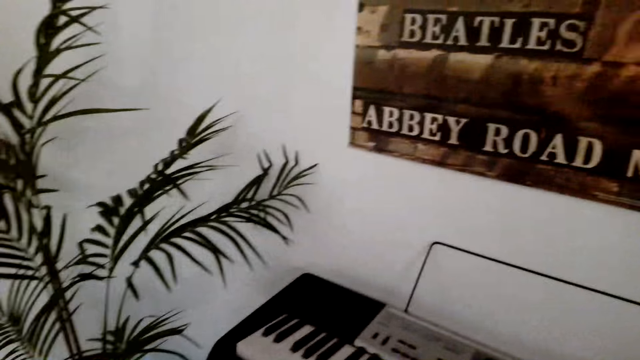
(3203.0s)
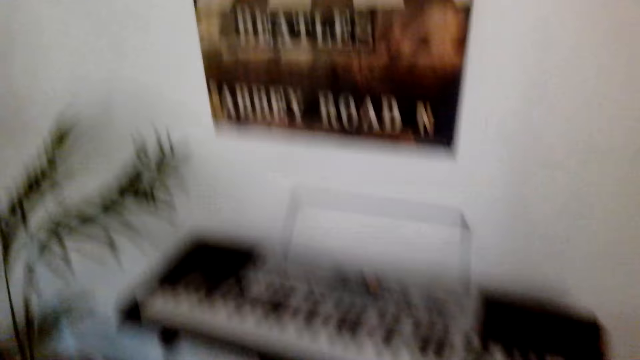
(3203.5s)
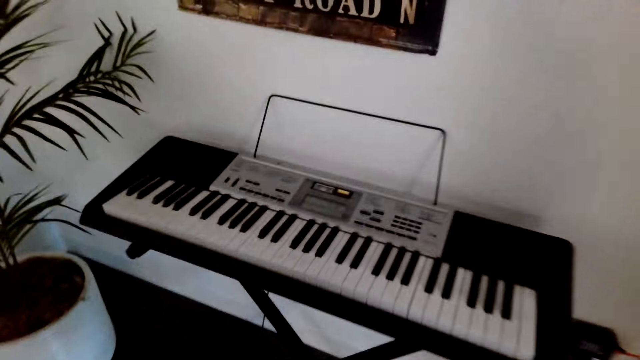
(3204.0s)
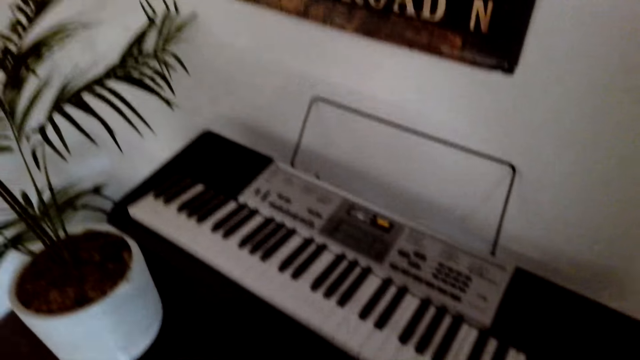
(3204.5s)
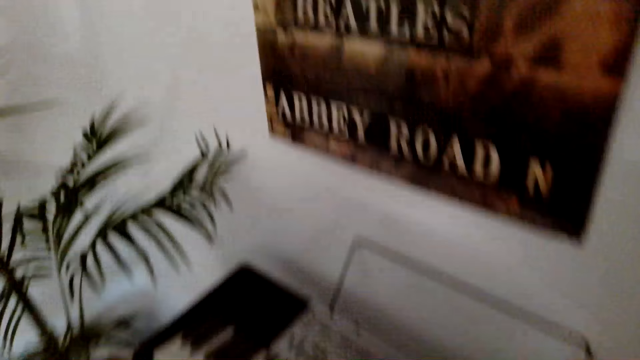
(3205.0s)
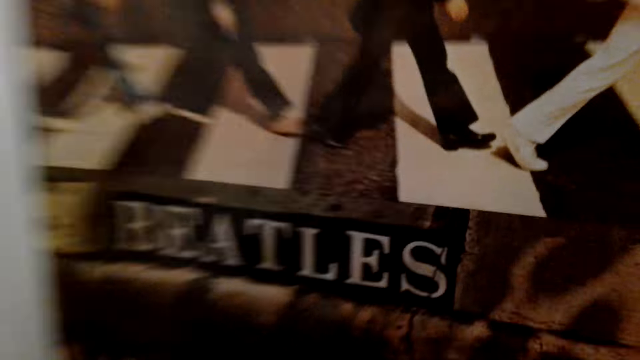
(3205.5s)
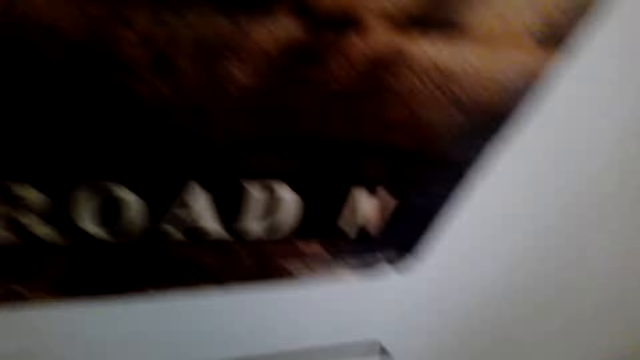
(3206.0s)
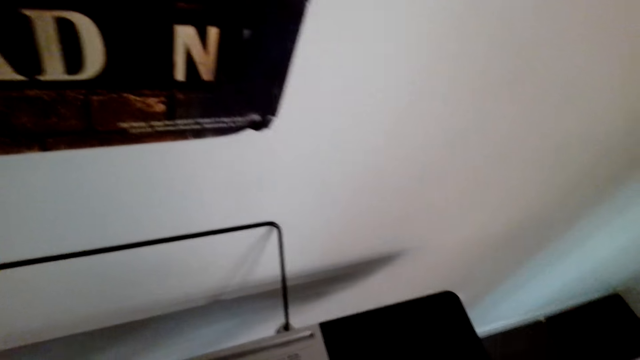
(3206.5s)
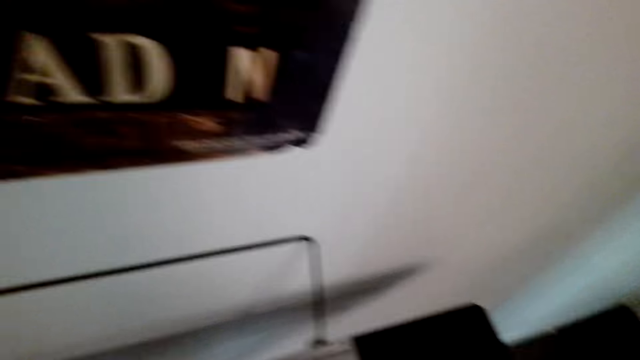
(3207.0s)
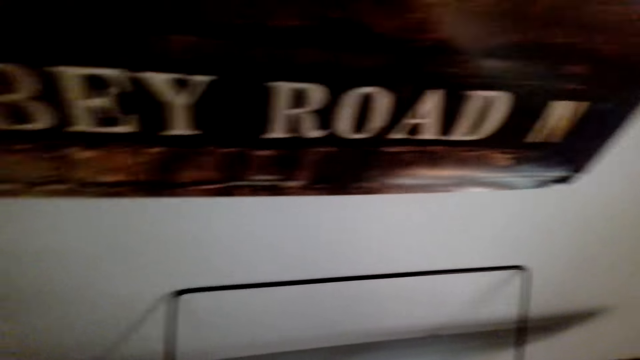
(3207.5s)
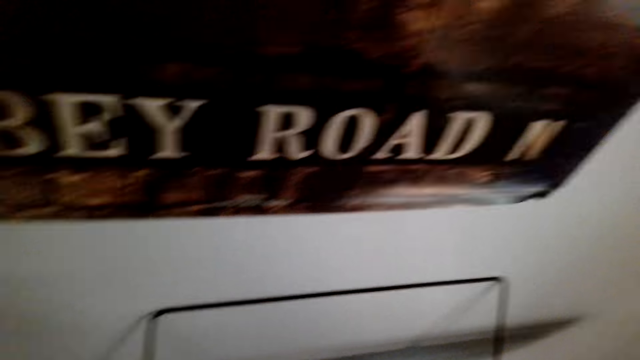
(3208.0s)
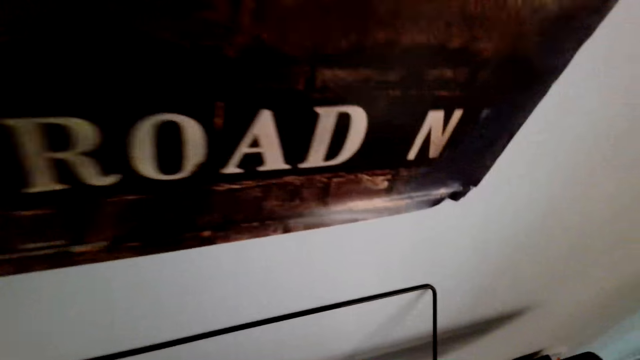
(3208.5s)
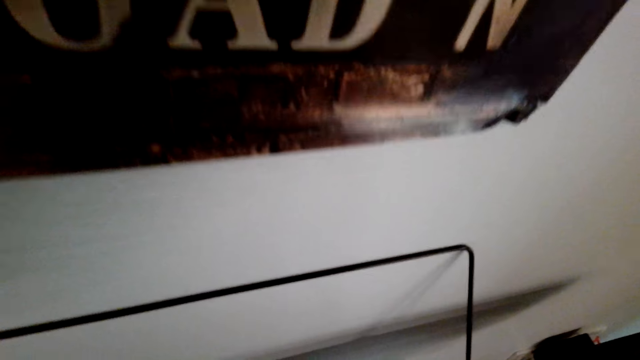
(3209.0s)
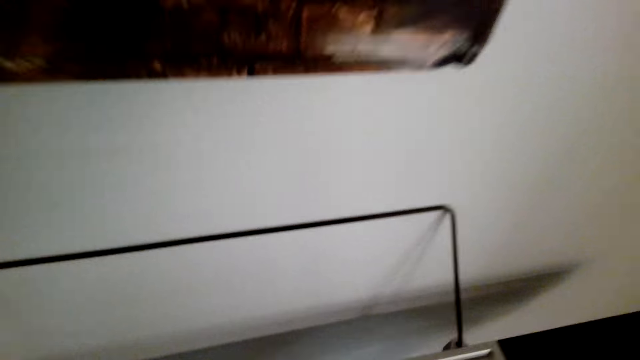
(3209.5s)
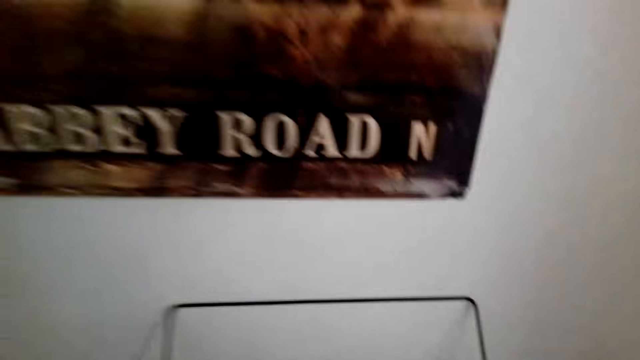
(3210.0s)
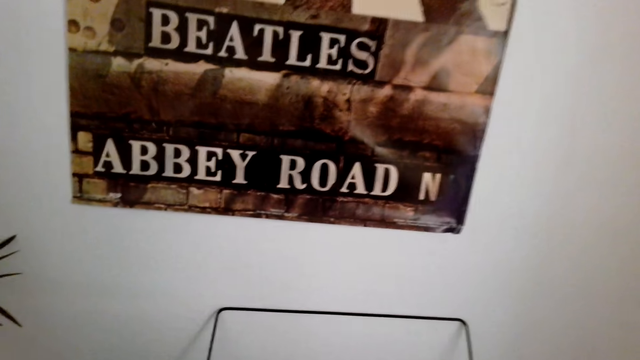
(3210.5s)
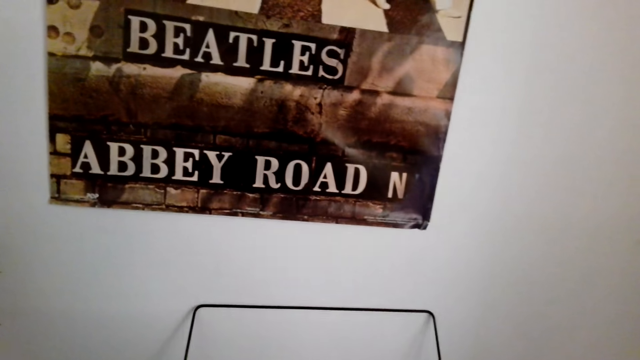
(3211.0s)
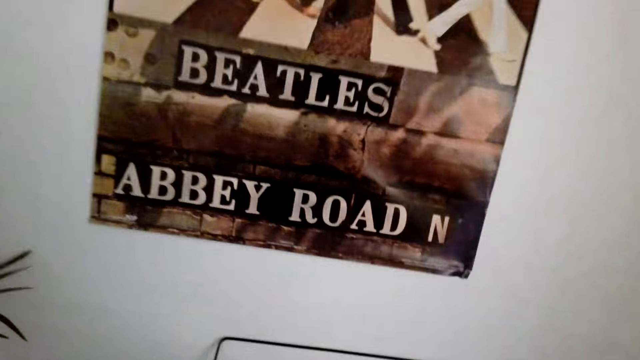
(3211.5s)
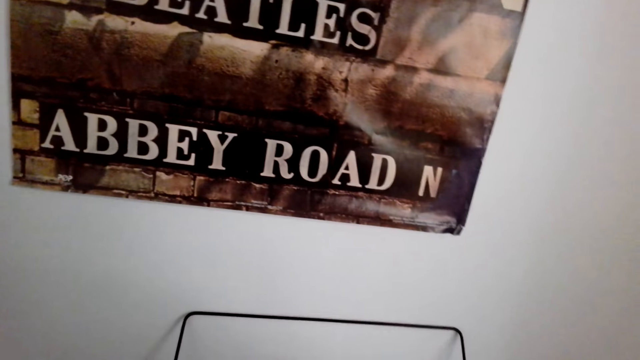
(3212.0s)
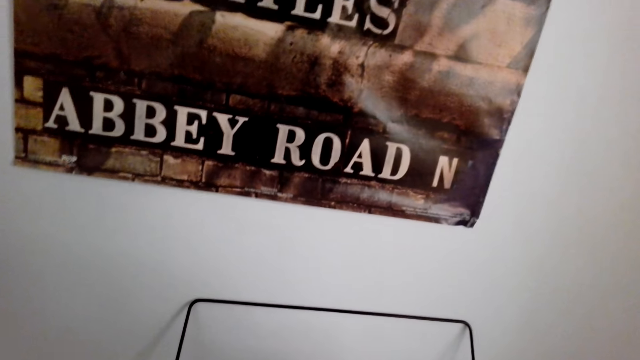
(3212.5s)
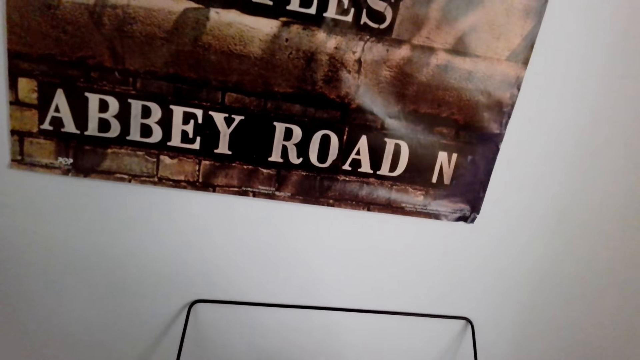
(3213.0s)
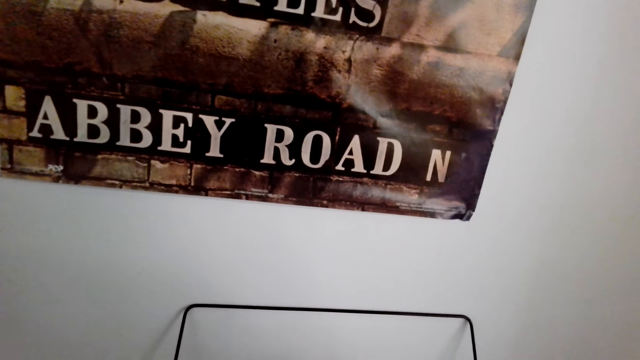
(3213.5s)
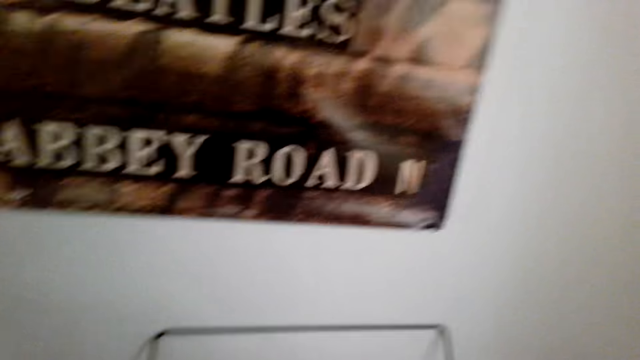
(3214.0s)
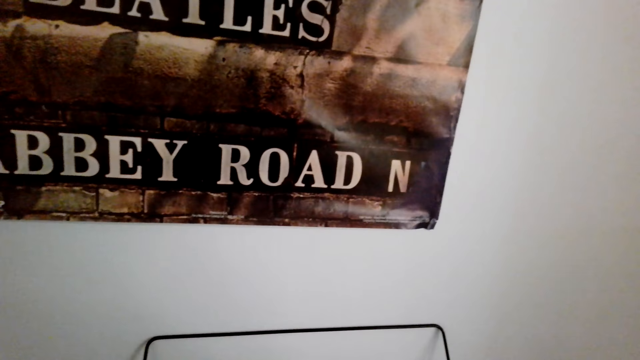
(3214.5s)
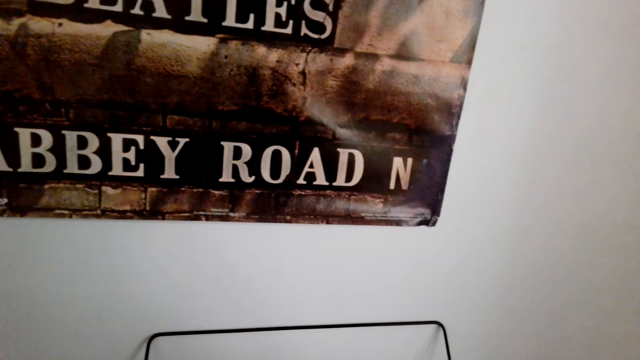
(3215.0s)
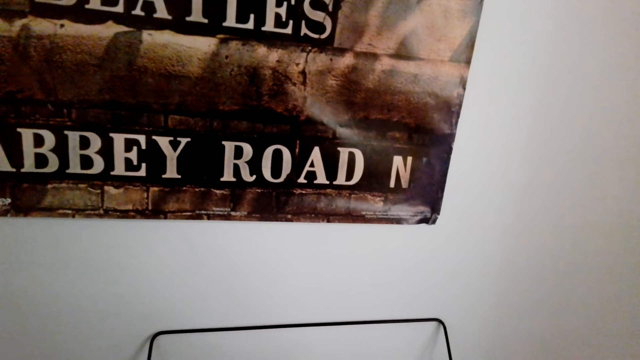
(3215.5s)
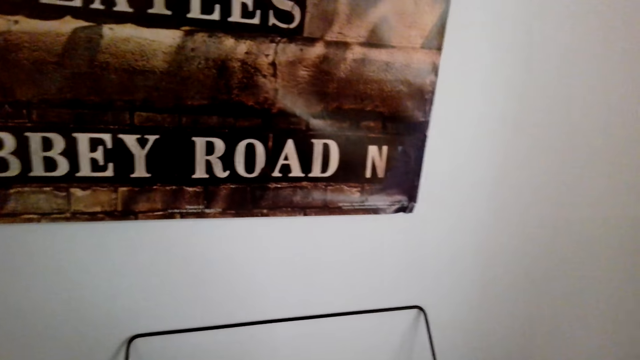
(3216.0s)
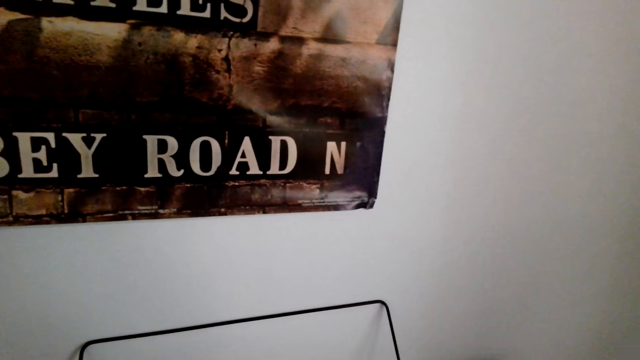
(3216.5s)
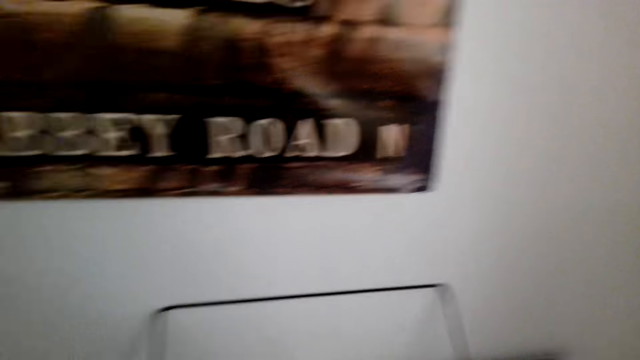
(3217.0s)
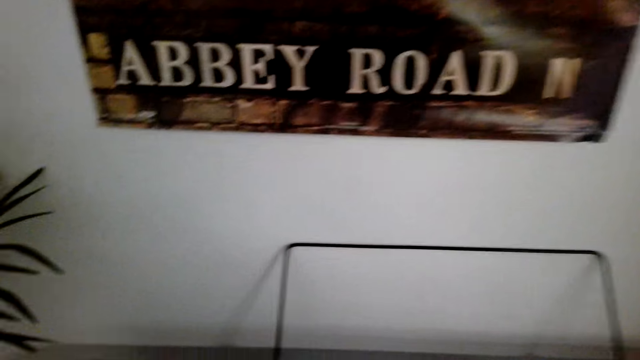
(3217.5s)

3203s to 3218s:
The camera wearer looks around. They sit down. They look around. They look around.

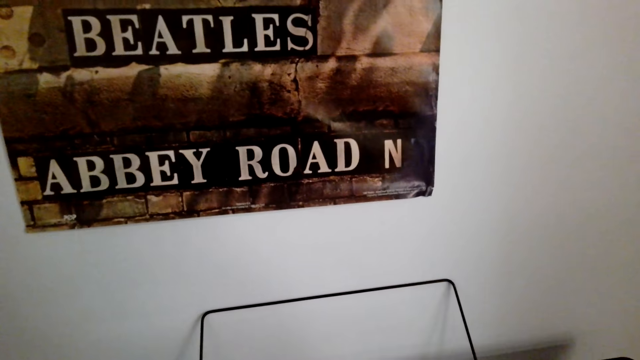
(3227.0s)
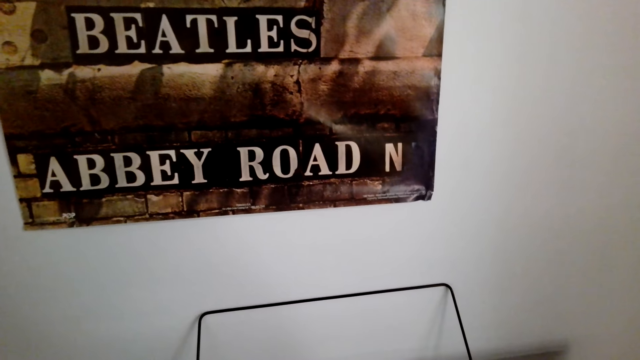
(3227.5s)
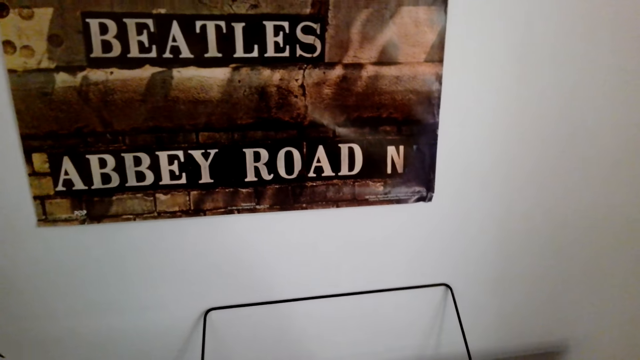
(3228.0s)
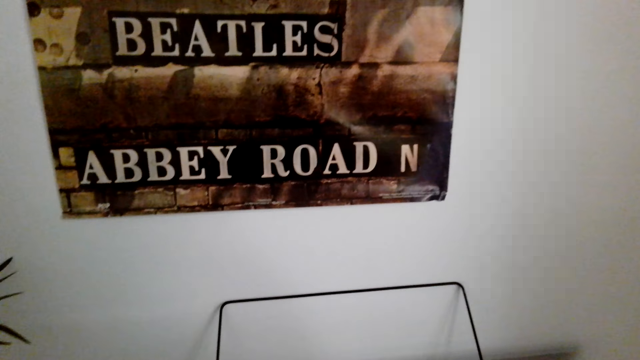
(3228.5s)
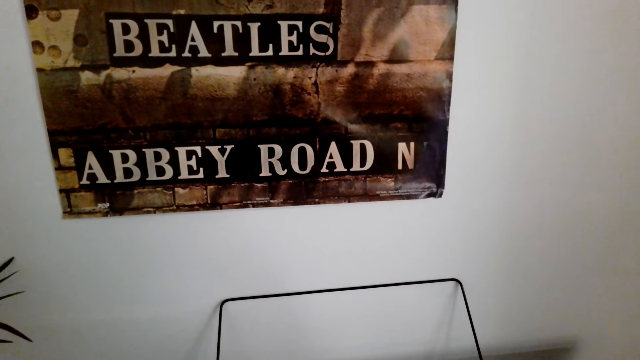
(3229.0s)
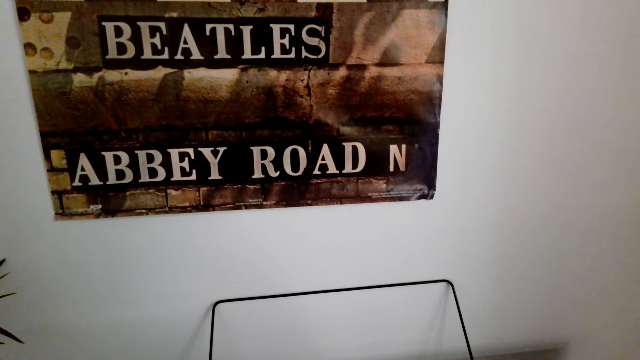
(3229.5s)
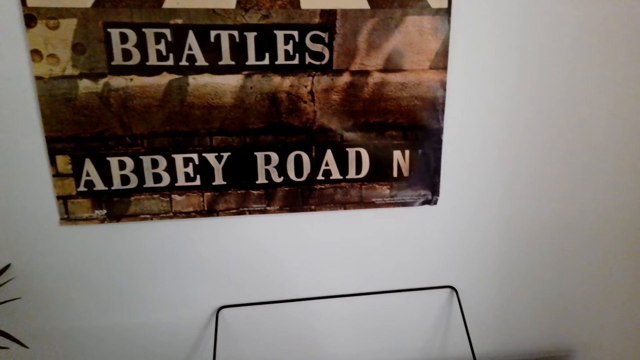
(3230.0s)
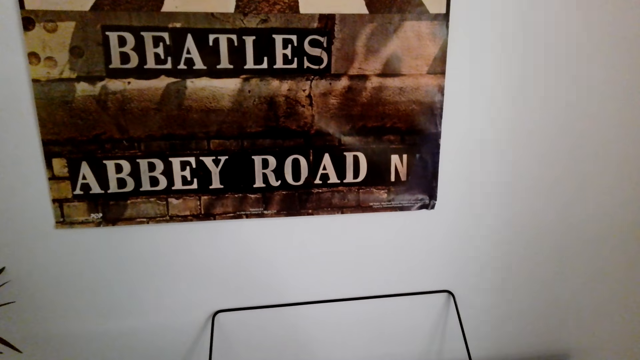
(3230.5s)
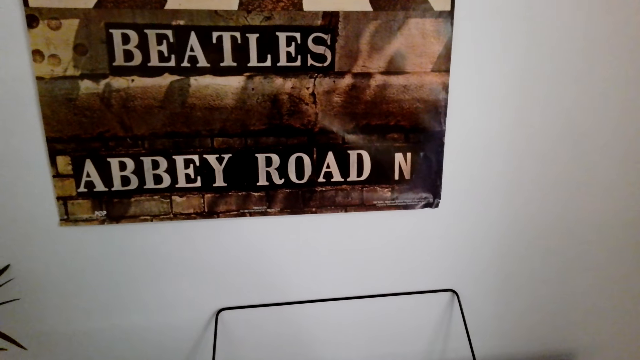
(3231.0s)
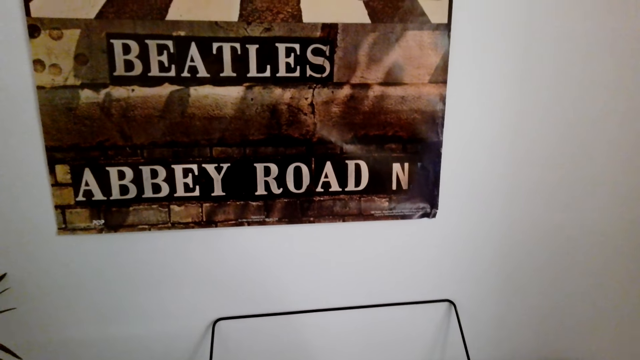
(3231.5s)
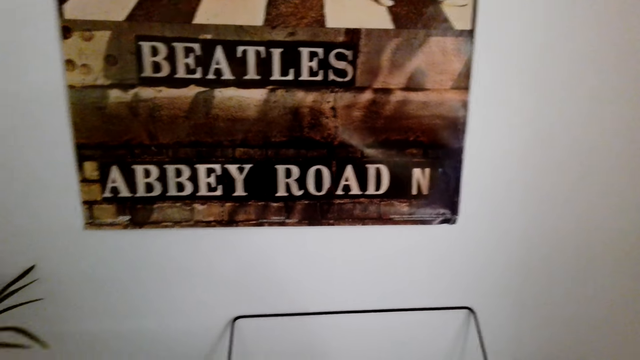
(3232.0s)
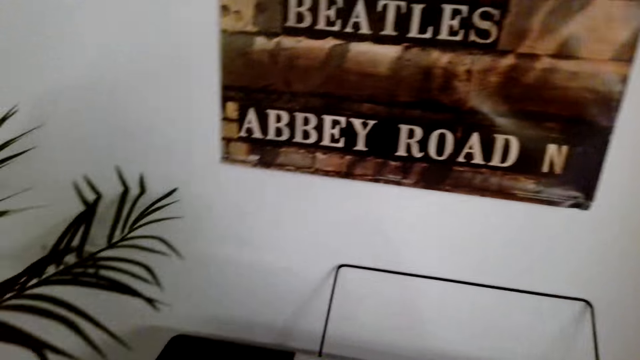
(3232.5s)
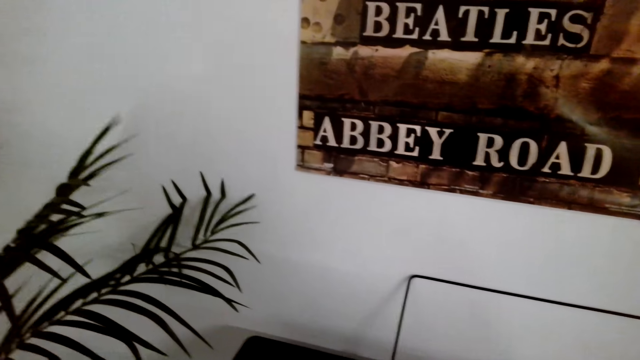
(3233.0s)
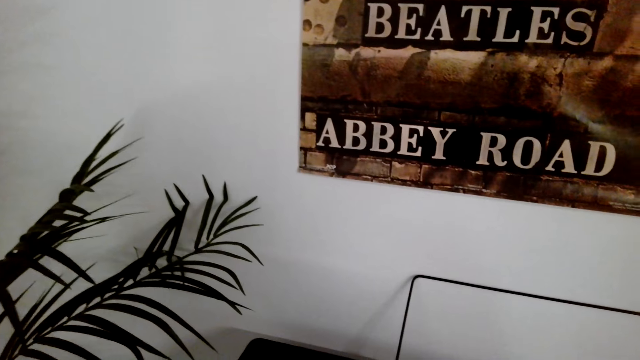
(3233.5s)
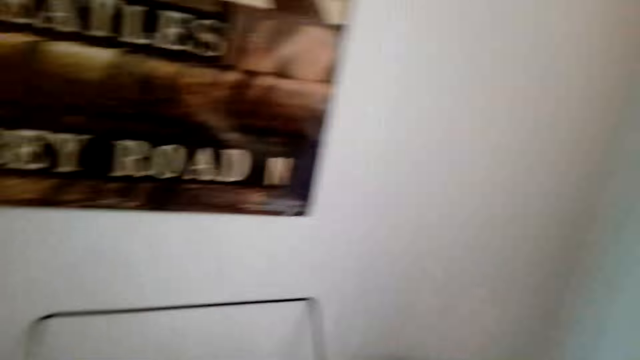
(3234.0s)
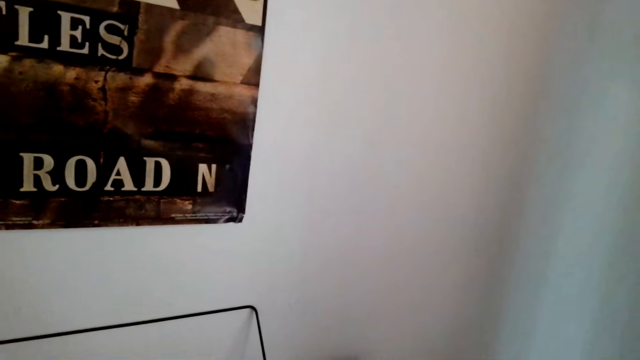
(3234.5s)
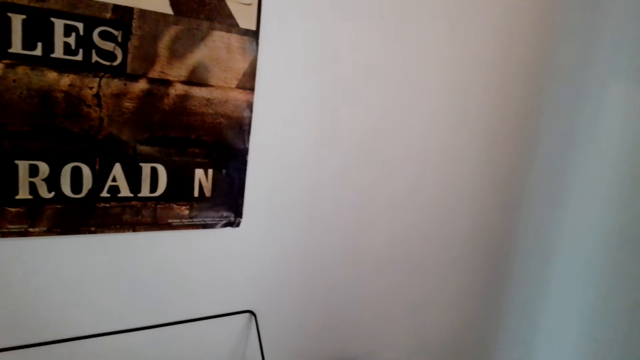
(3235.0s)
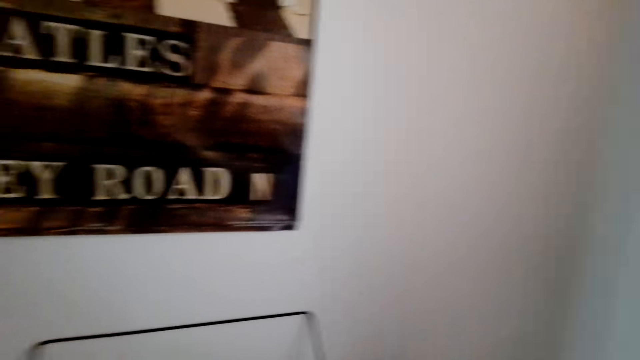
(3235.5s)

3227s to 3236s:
The camera wearer plays the piano.
